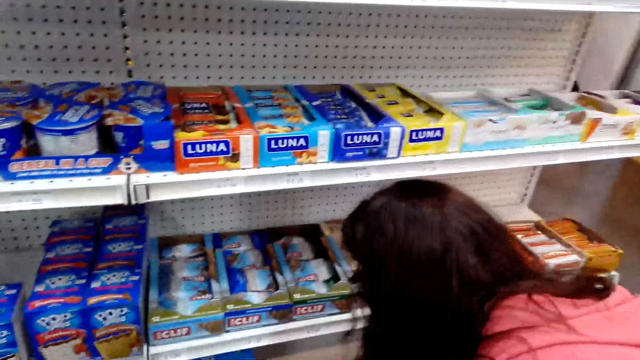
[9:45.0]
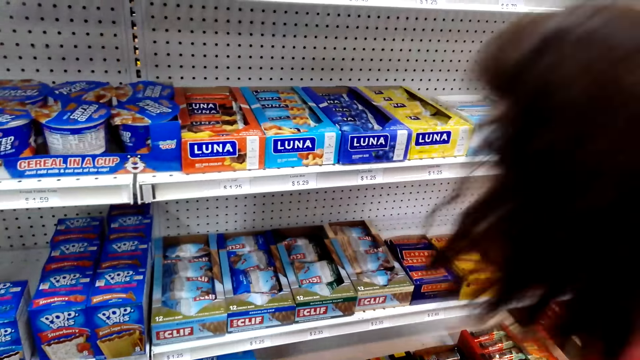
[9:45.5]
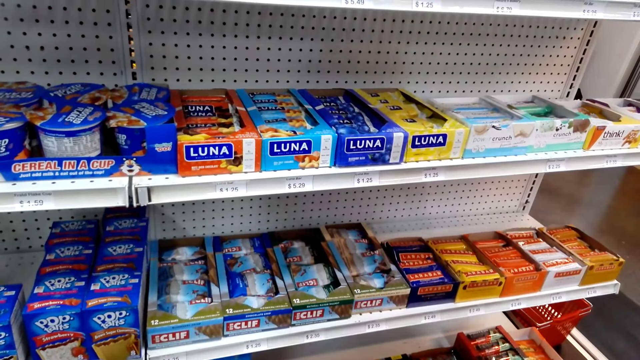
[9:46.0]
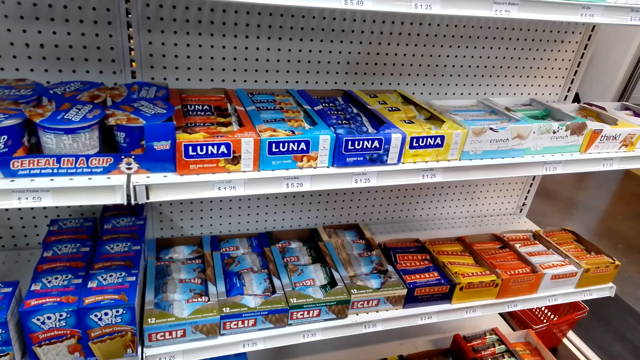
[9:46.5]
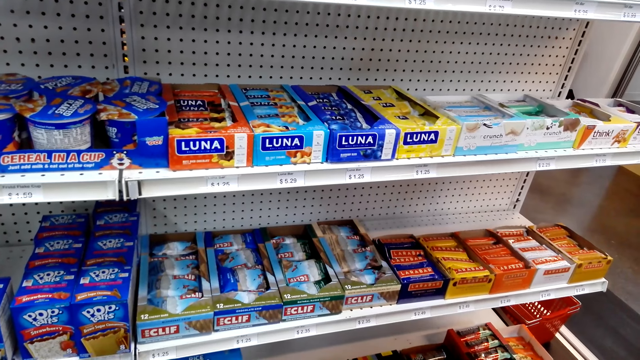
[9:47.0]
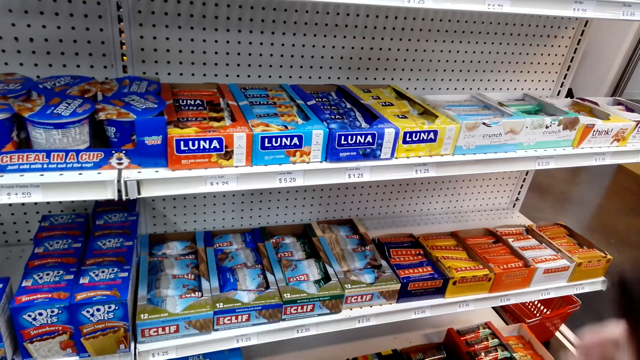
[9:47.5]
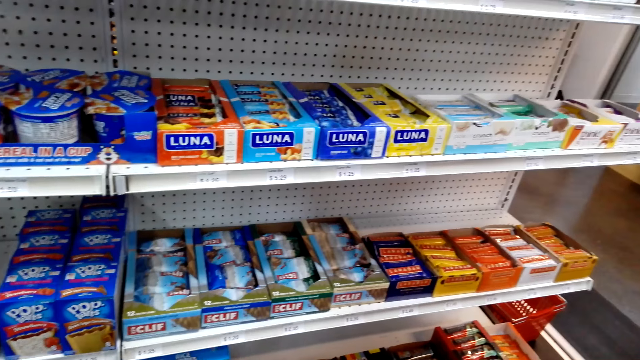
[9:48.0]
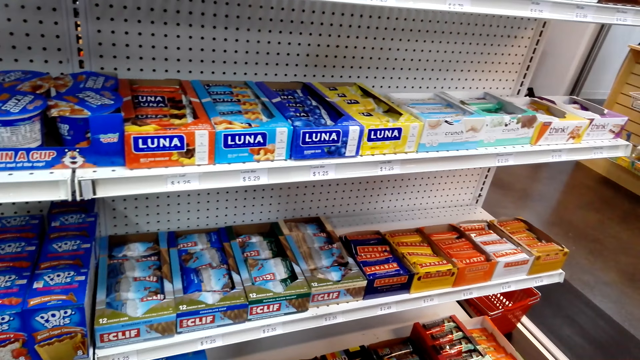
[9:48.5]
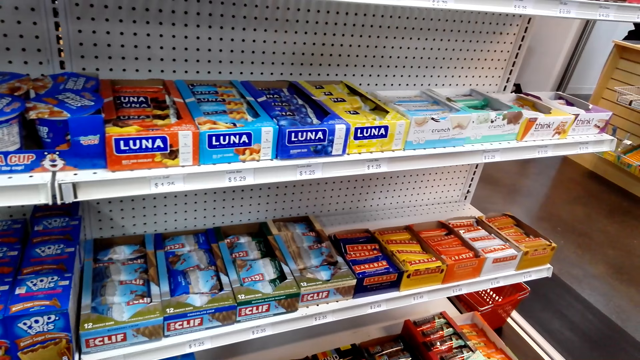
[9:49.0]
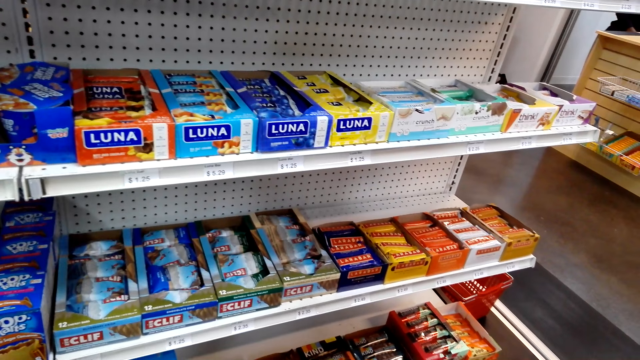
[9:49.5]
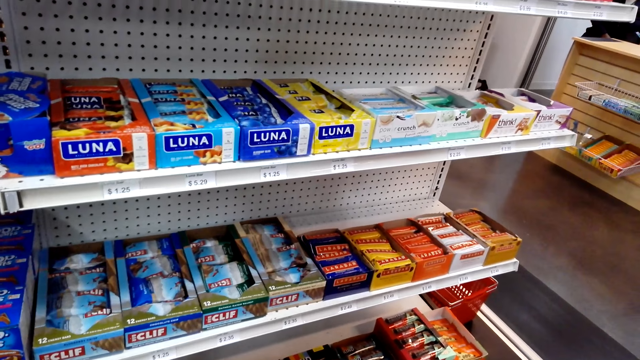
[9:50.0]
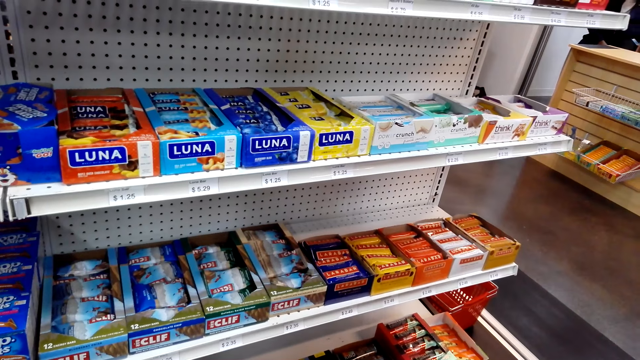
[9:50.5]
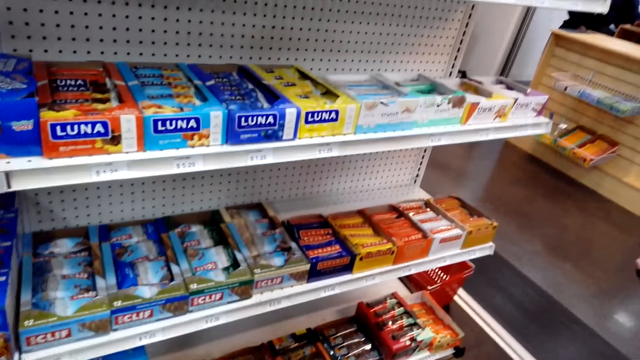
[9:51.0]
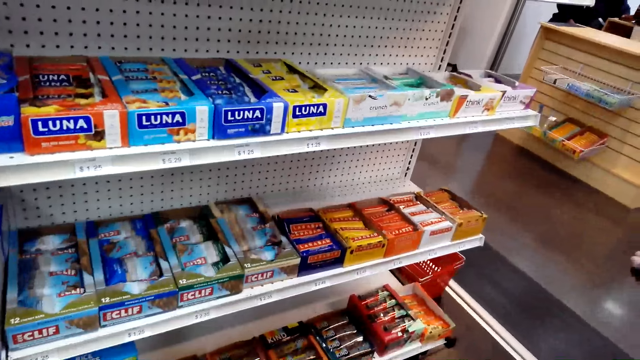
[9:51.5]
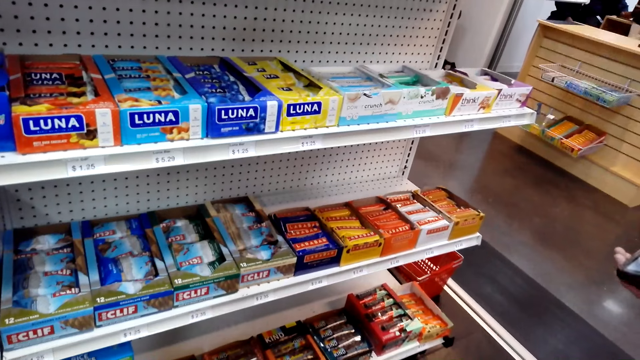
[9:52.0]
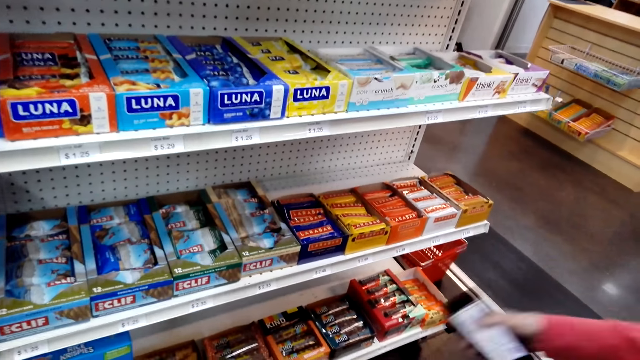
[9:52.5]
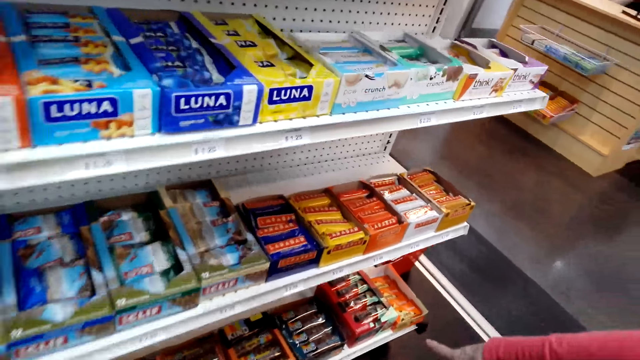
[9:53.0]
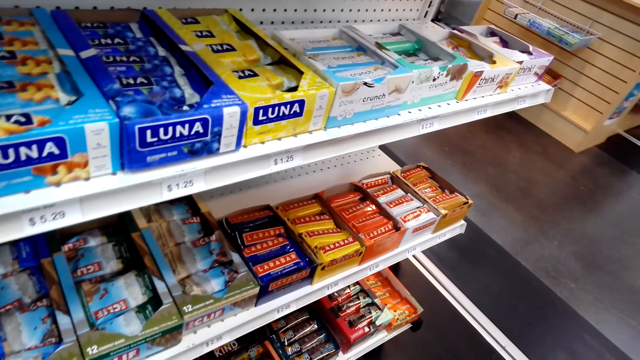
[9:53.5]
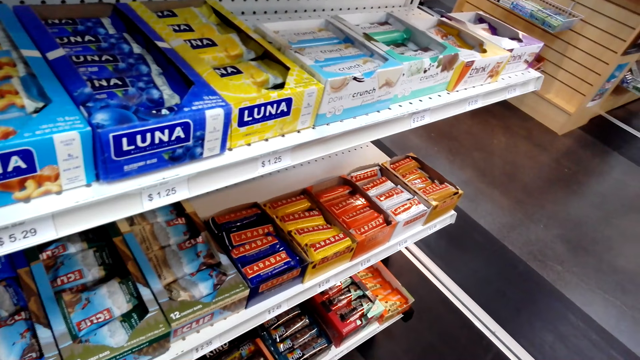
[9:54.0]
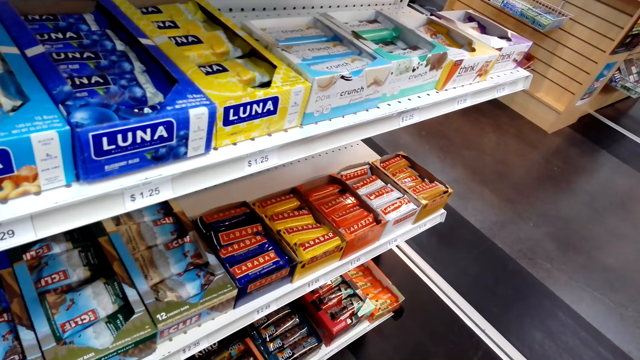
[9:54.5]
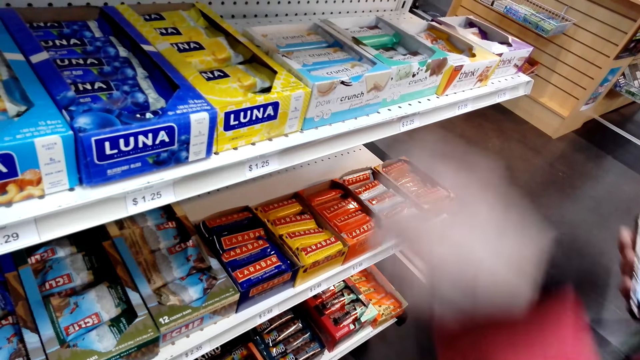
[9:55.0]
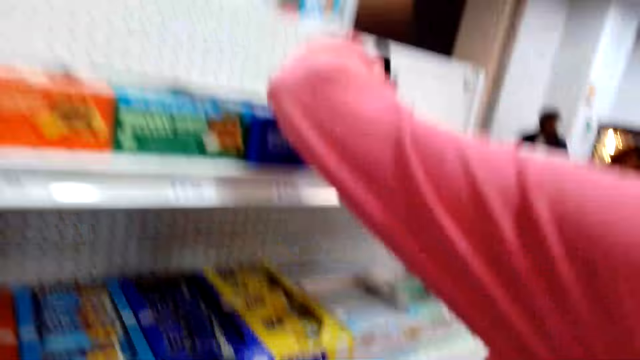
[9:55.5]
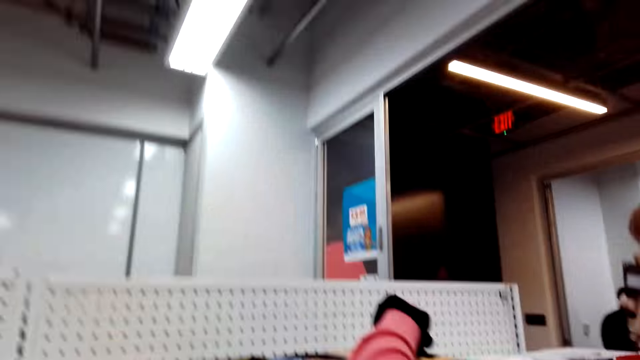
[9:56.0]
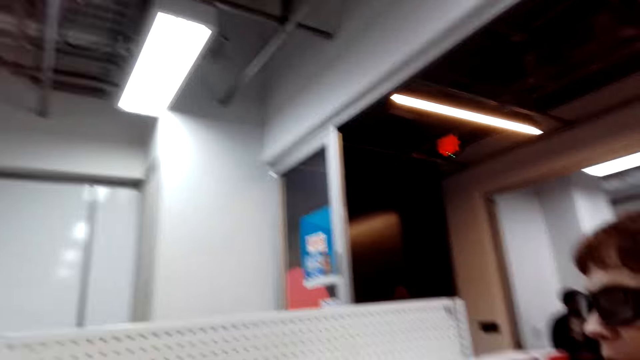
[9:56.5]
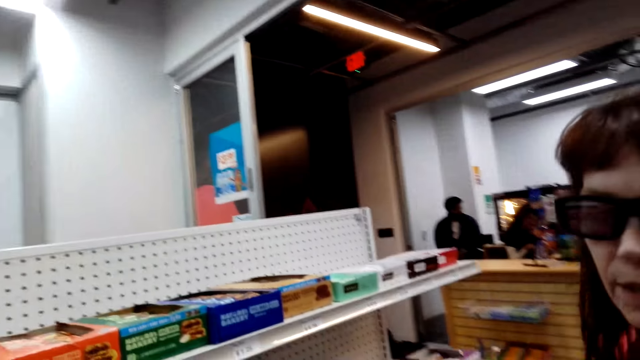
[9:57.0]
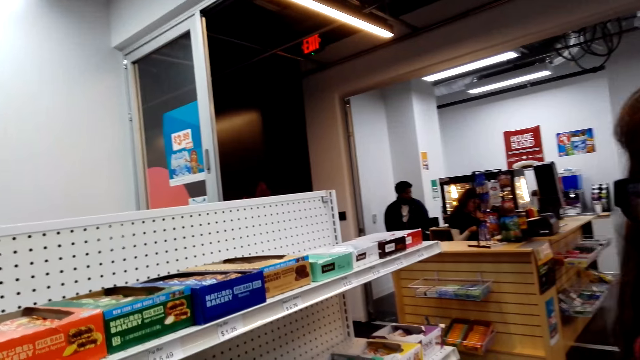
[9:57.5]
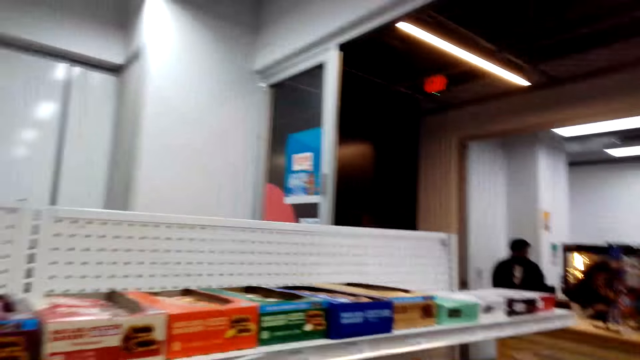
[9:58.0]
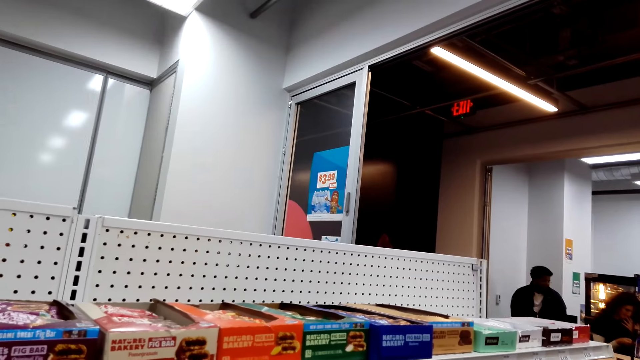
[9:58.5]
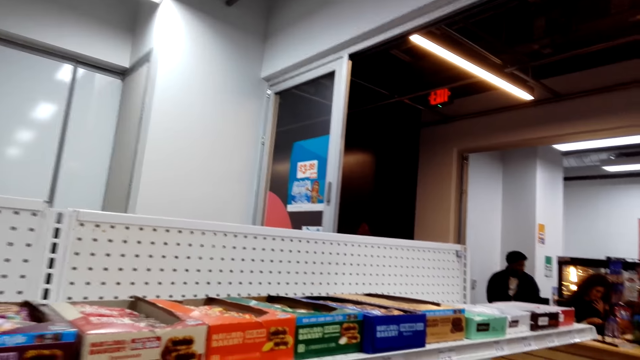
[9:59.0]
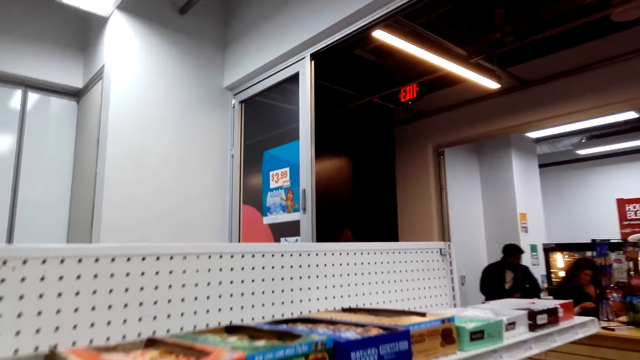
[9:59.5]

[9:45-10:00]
A person drops something. The person places something on the shelf. The camera wearer looks around. The person points towards something. The person picks brownies from the shelf. The camera wearer looks around.

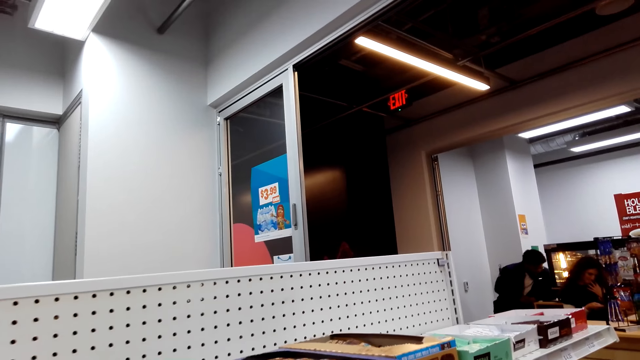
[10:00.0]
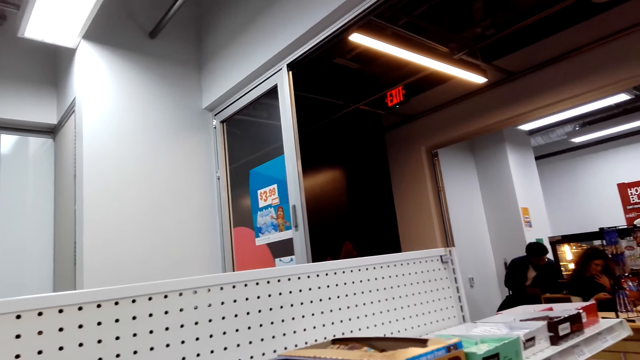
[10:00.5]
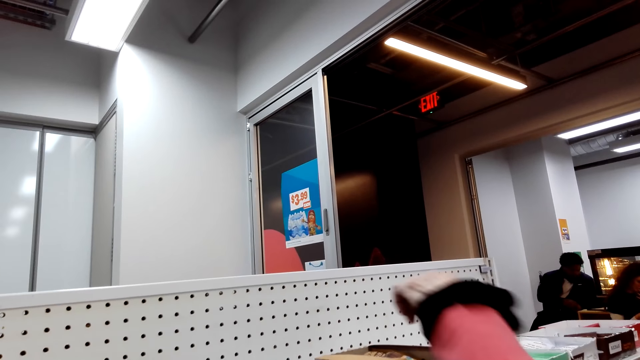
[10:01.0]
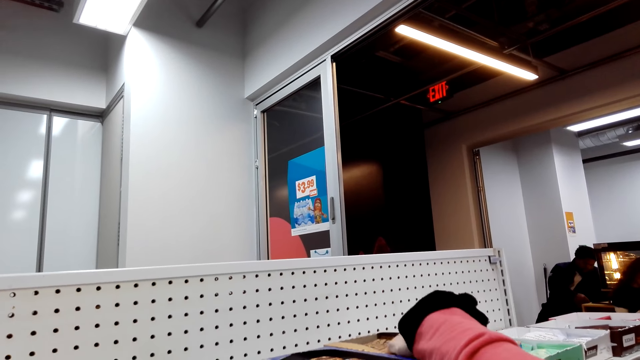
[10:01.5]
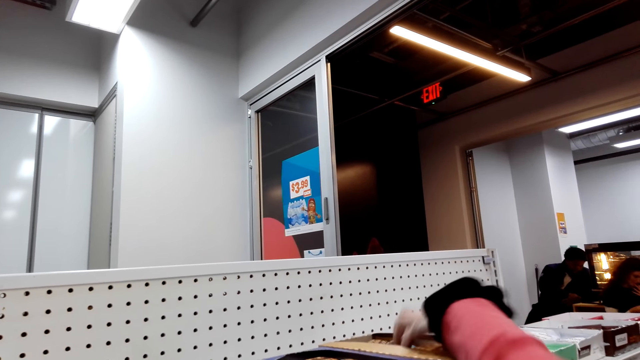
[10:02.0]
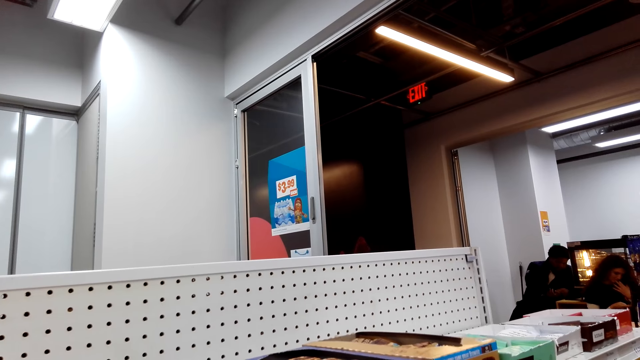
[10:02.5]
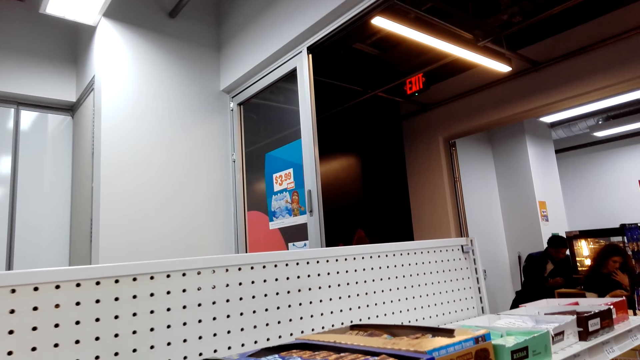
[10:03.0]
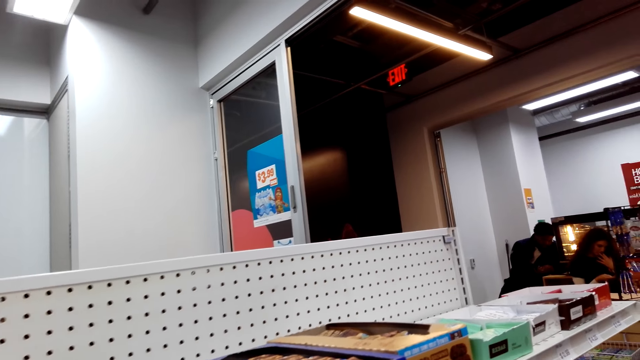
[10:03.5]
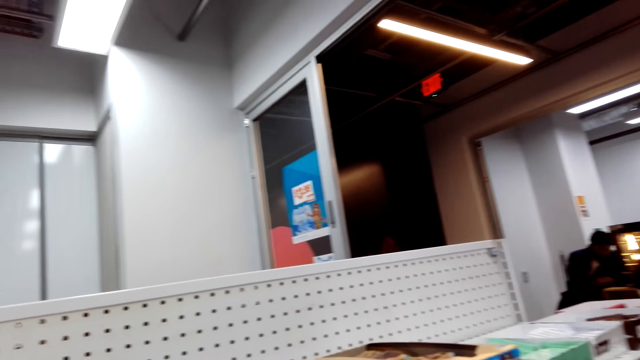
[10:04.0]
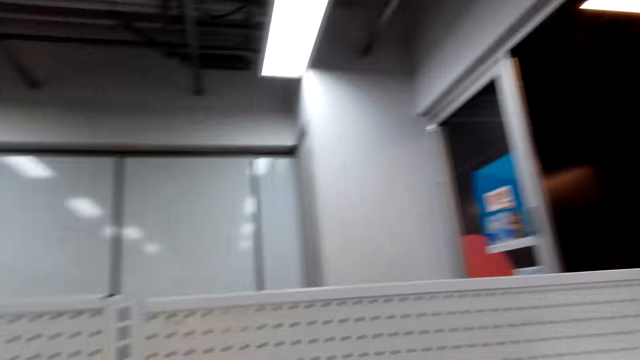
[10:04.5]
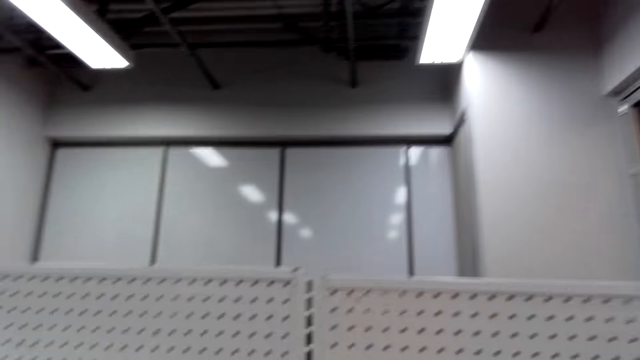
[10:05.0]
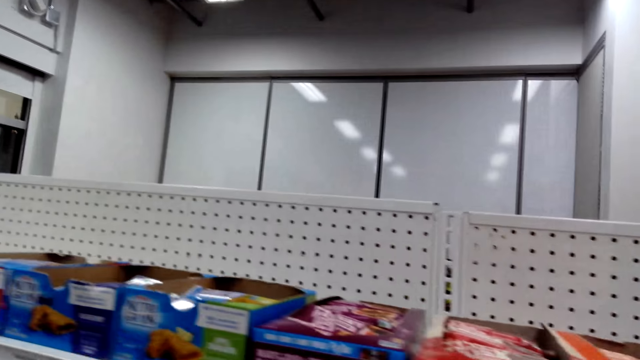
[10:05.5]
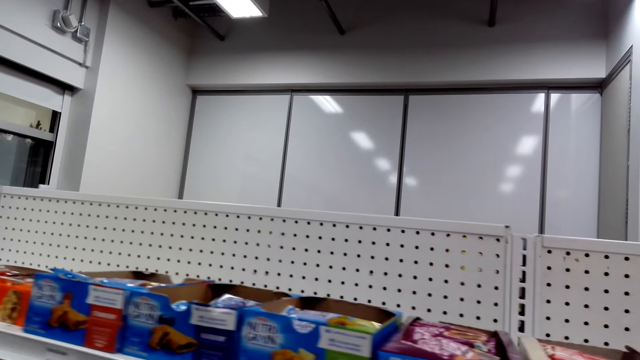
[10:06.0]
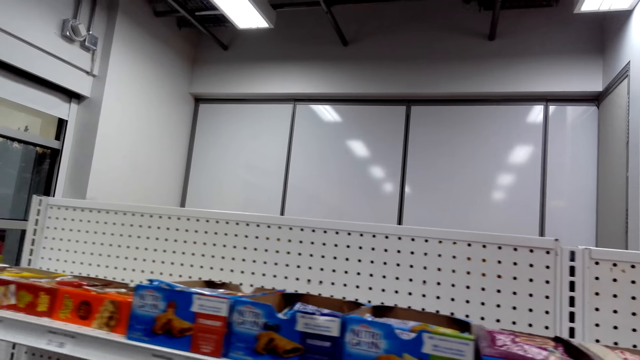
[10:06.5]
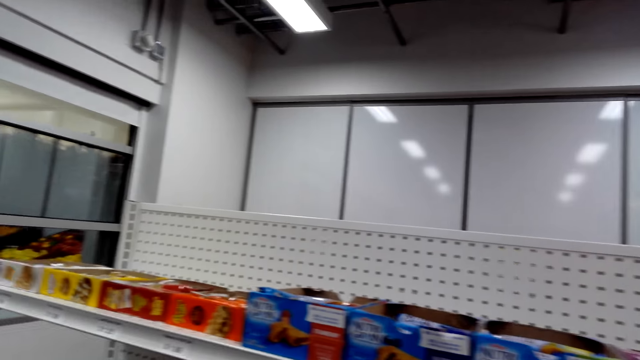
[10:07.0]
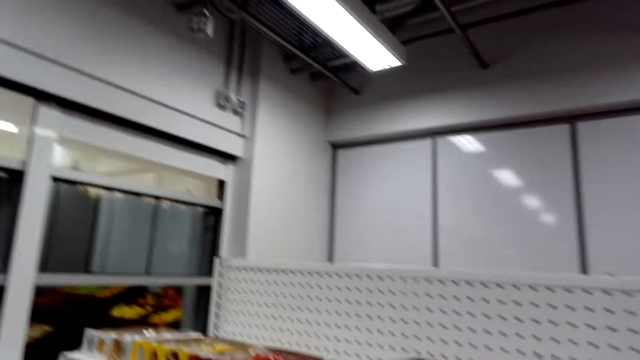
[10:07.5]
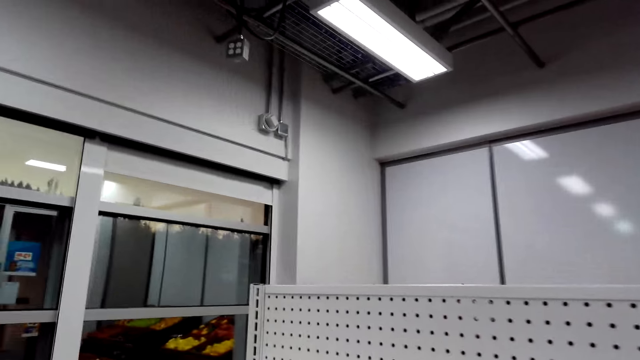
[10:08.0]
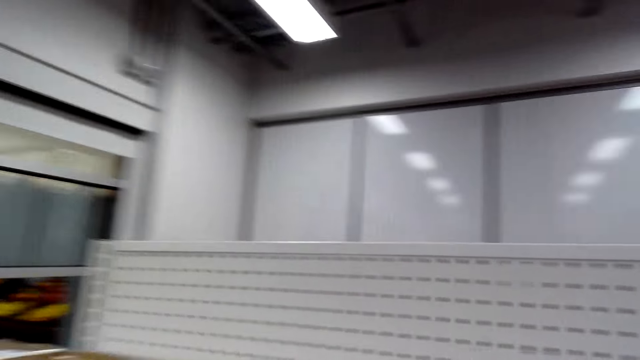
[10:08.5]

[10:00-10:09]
A person drops something. The person places brownies on the shelf. The camera wearer looks around. They walk around the store.
